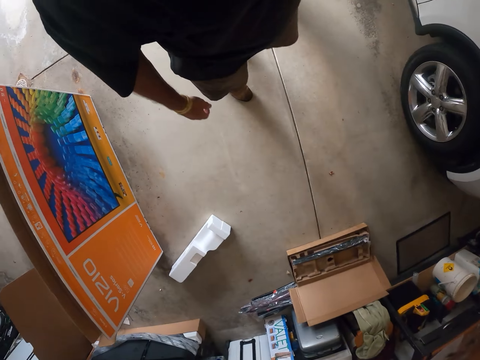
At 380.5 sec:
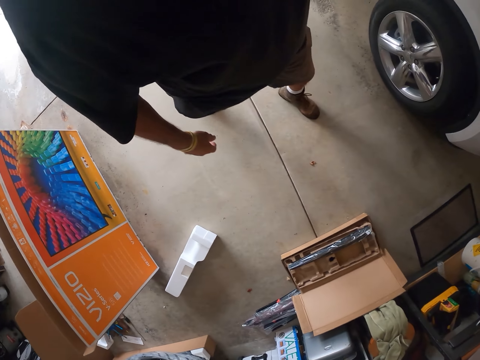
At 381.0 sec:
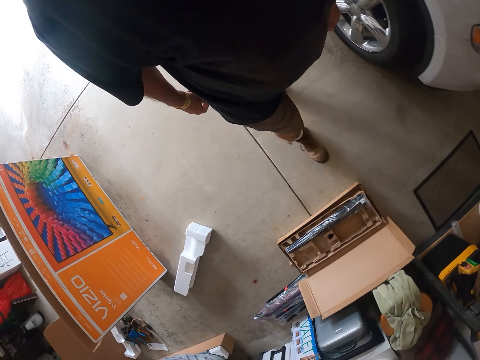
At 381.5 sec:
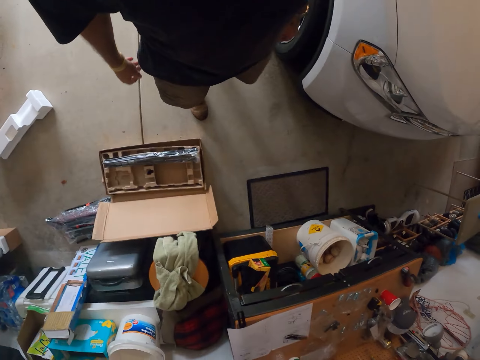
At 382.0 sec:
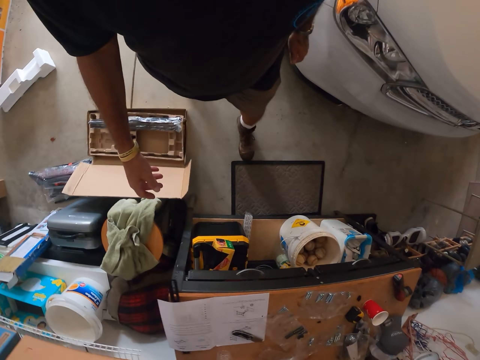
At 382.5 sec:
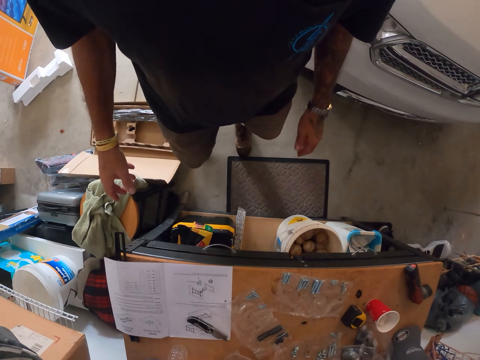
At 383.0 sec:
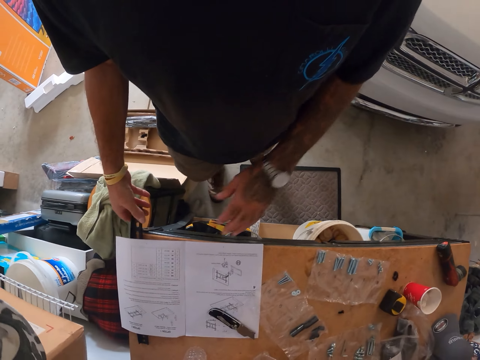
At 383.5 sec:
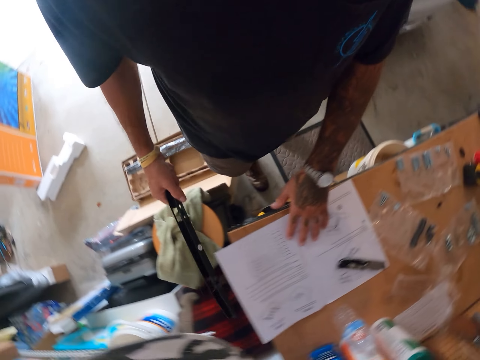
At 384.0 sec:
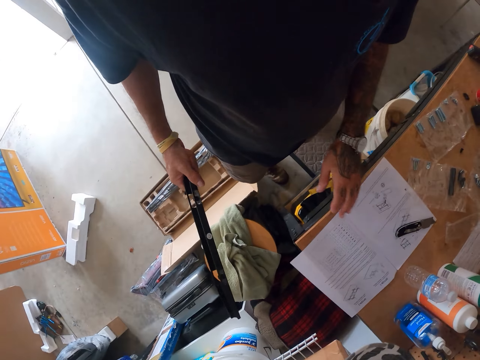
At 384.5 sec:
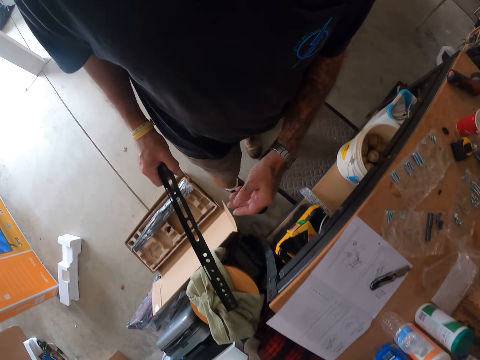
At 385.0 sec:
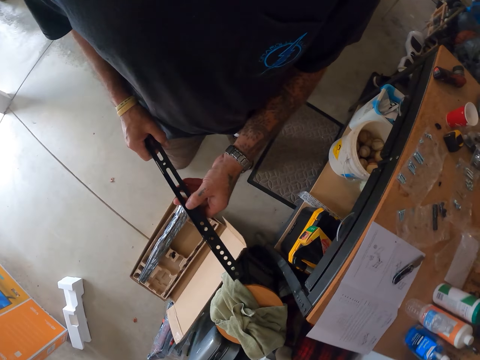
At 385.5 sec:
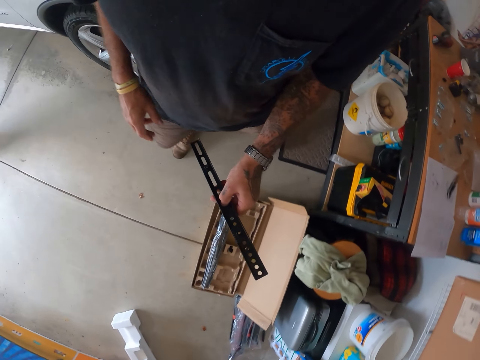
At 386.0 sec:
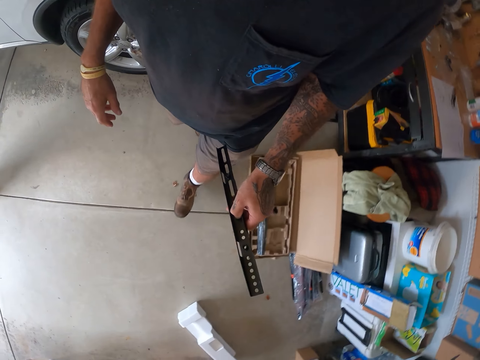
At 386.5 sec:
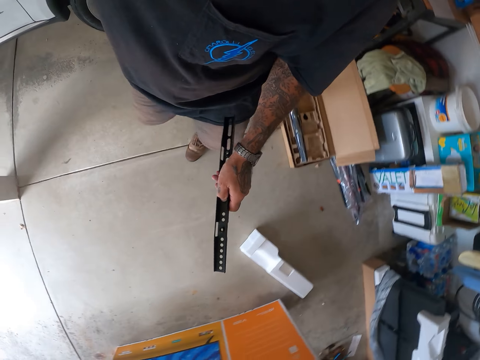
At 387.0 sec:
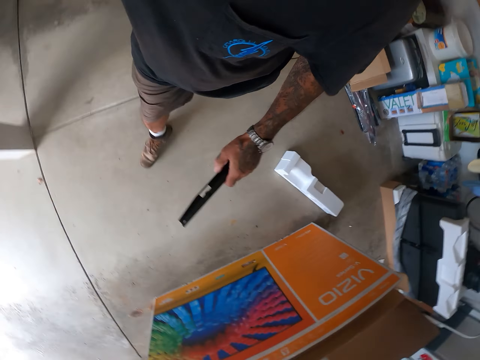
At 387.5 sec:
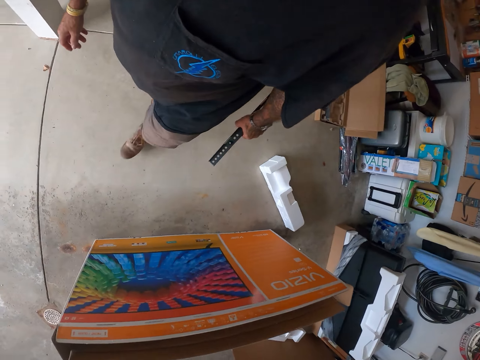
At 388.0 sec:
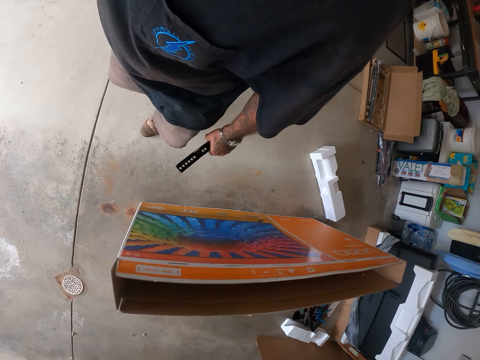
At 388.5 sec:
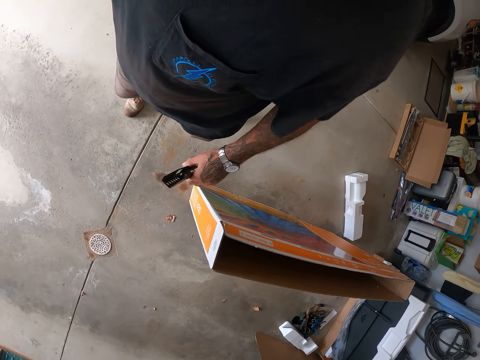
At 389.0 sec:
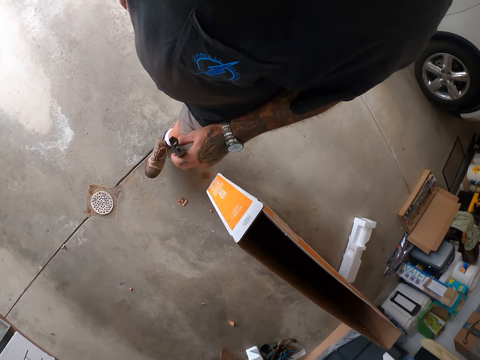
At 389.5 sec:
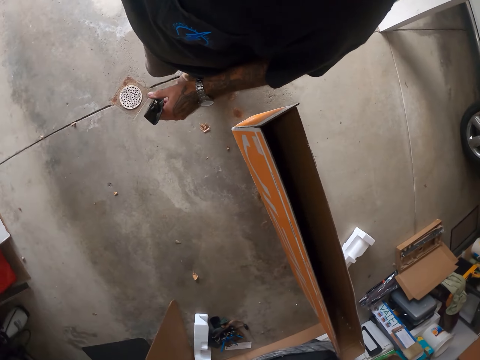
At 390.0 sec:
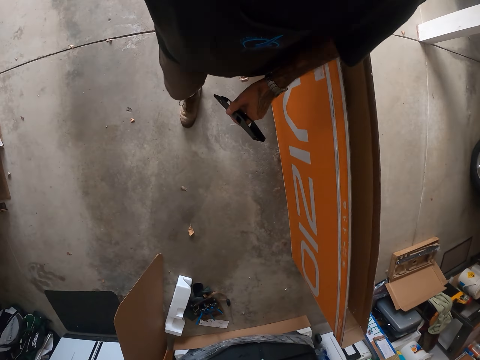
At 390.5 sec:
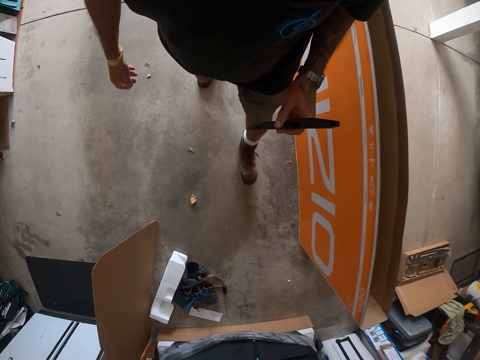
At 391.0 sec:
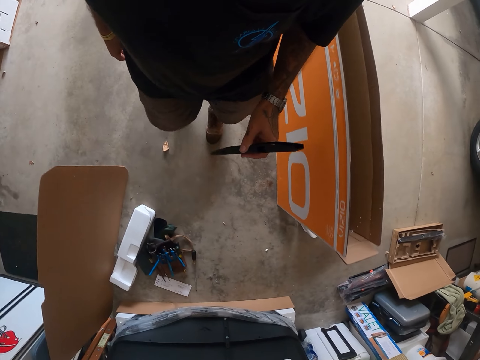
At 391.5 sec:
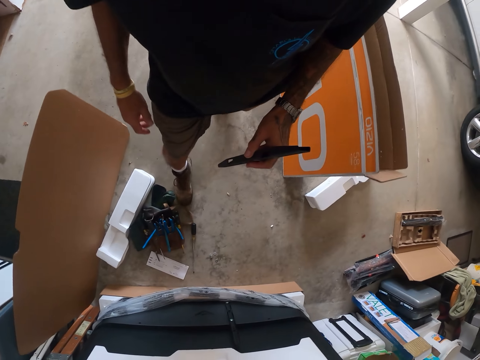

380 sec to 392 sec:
The camera wearer picks up a panel. They walk around the garage.

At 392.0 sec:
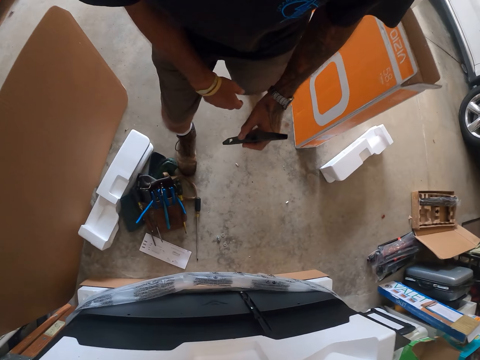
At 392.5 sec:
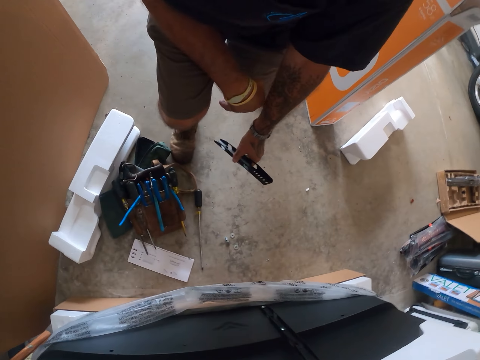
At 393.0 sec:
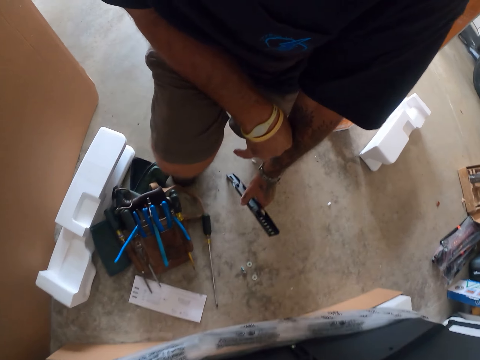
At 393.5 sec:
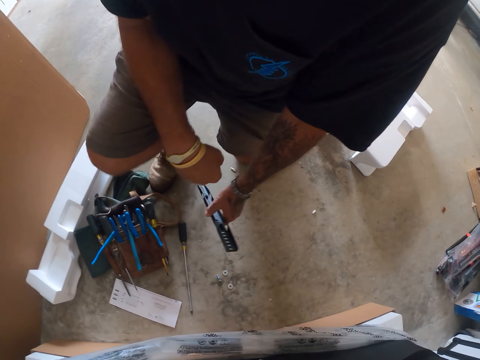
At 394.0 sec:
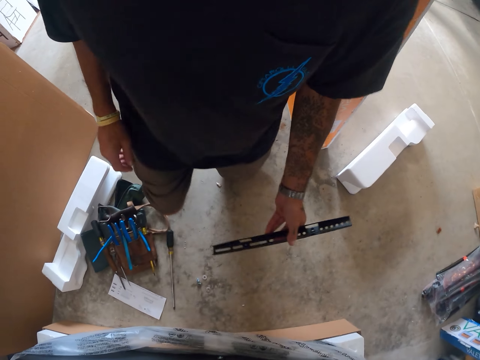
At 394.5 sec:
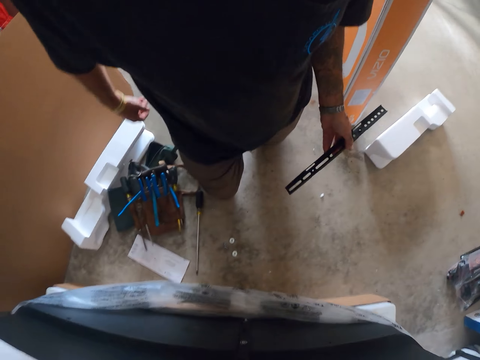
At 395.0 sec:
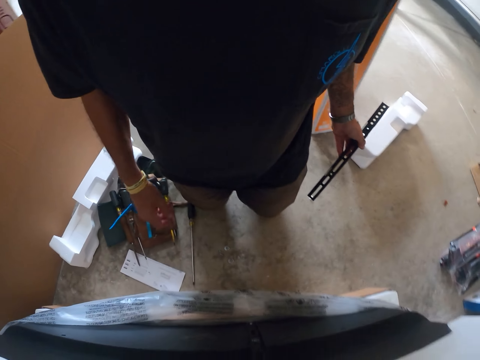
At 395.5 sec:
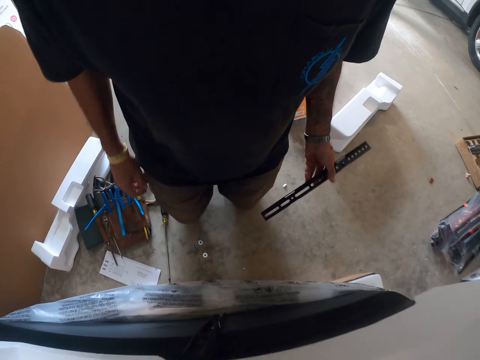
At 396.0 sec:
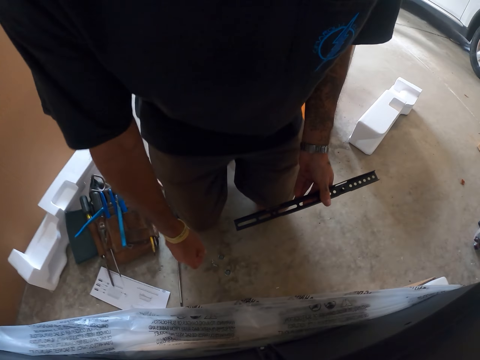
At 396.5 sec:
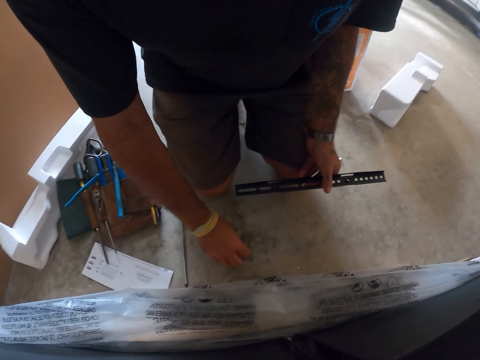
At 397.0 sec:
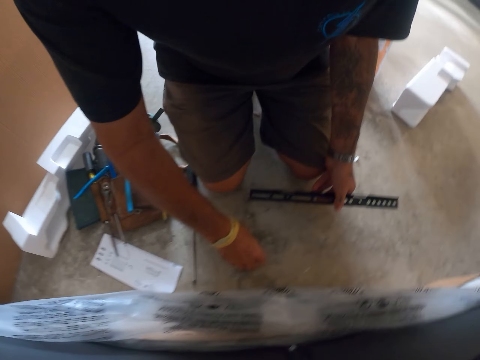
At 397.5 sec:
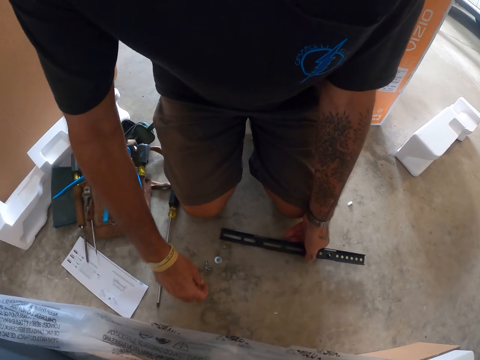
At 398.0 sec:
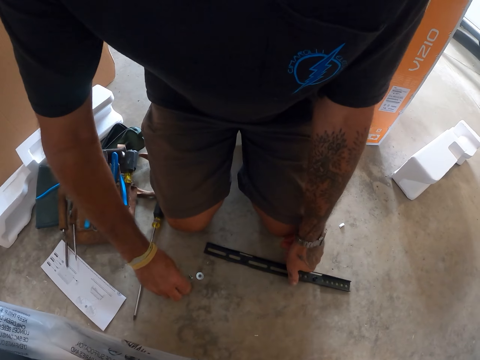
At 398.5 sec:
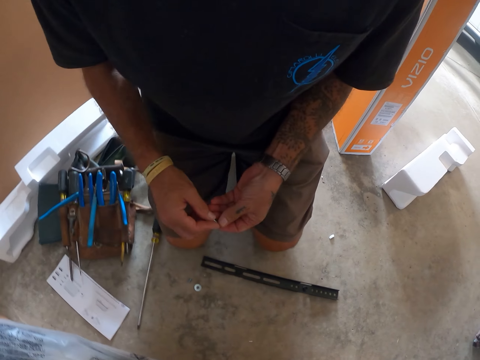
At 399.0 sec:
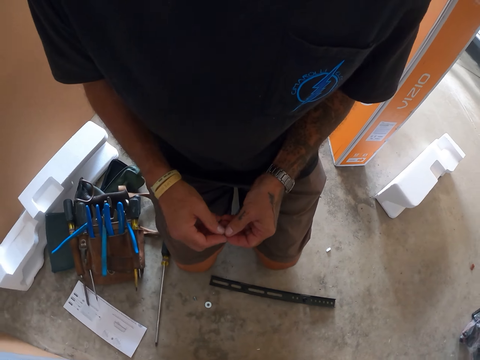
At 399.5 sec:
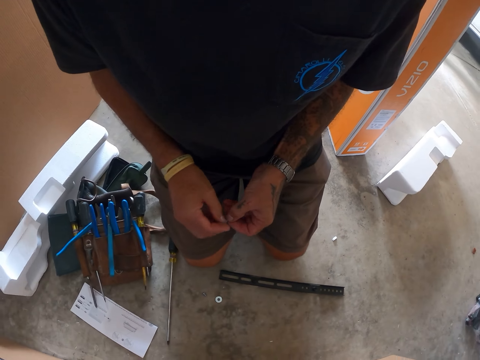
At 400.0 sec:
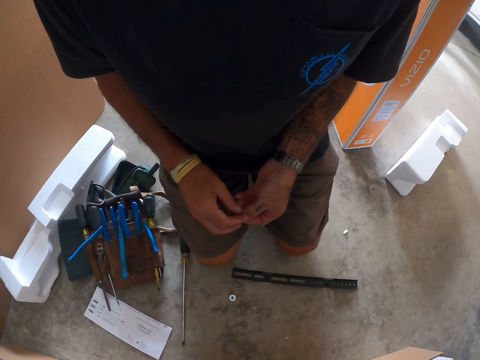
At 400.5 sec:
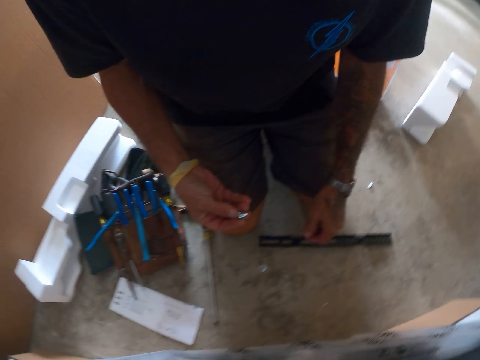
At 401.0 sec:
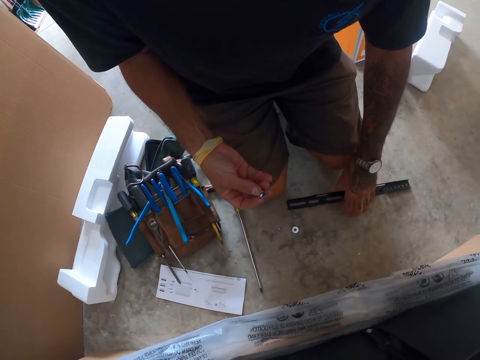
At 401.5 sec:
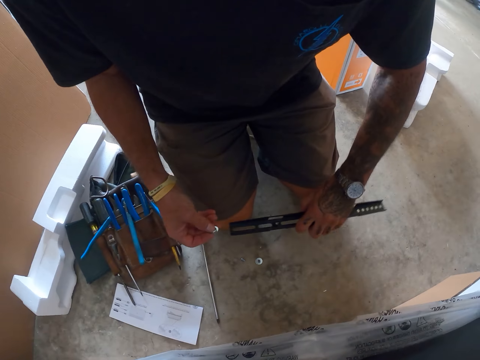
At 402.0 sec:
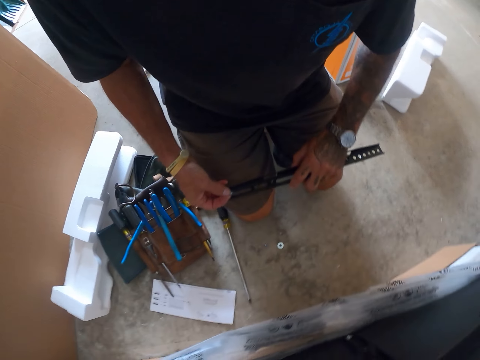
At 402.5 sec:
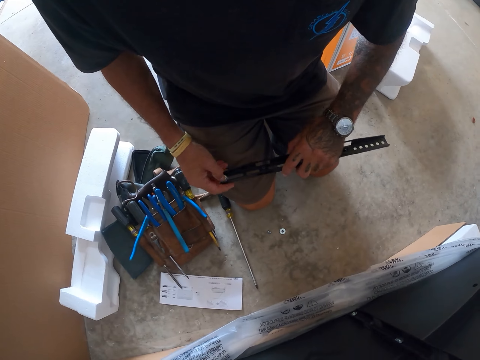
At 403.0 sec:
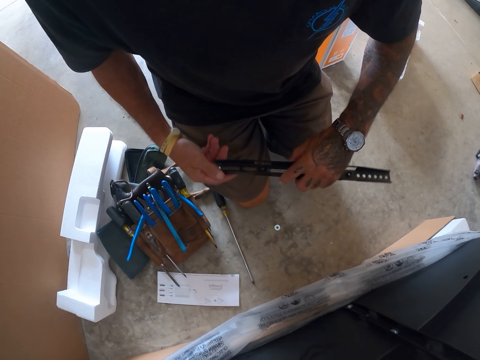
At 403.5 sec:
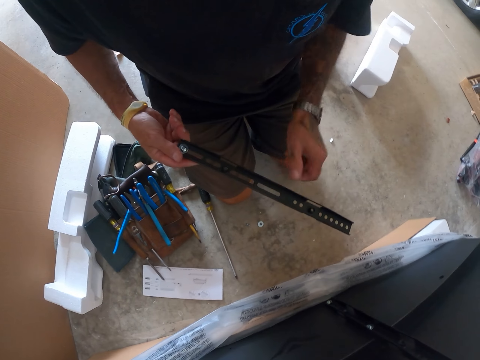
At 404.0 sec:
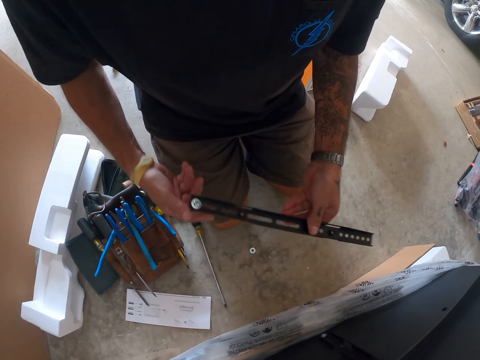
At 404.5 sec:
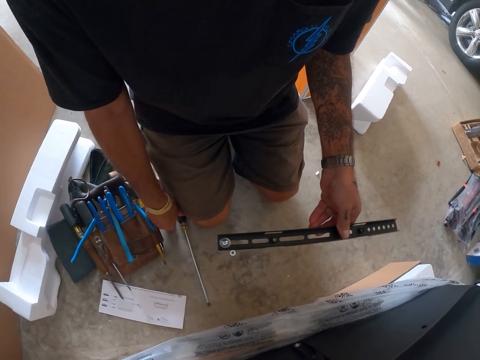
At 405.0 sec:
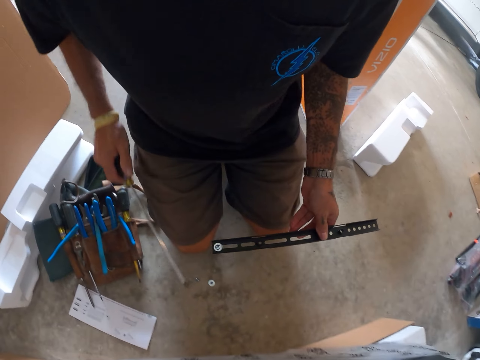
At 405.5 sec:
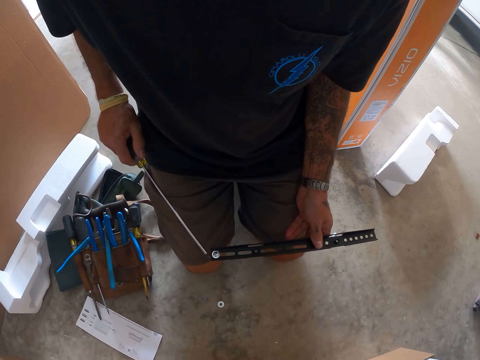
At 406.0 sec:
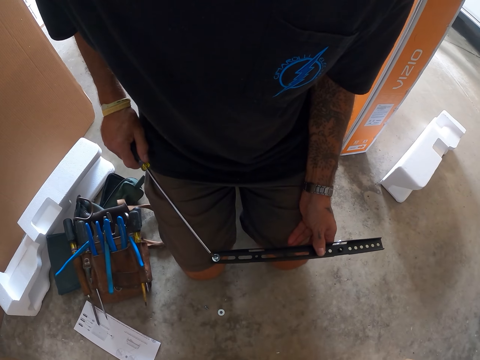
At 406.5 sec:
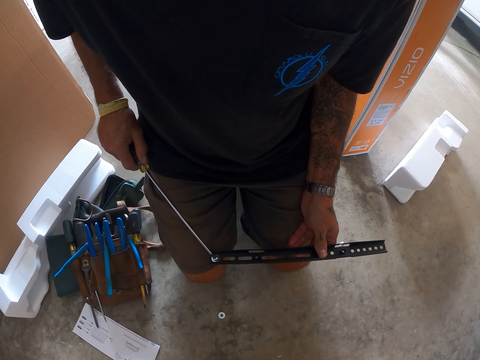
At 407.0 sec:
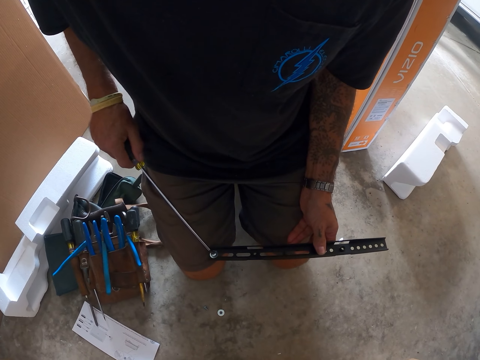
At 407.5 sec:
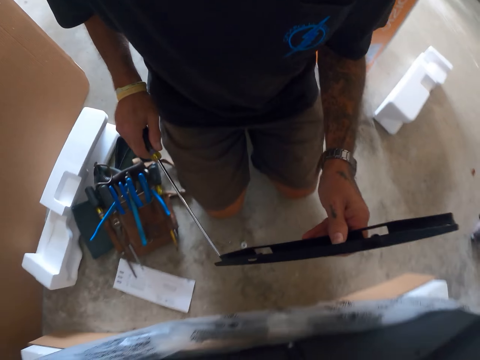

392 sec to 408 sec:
The camera wearer kneels down. They pick up a nut. They pick up a screw. They fit the screw in the nut. They pick up a panel. They fix the nut on something. They put the screw on the panel. They pick up a screwdriver.
